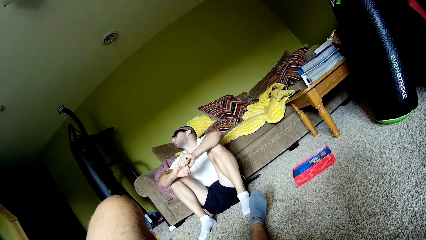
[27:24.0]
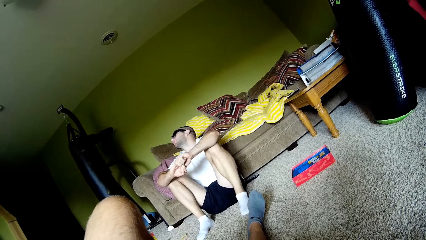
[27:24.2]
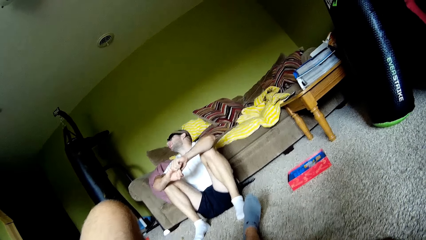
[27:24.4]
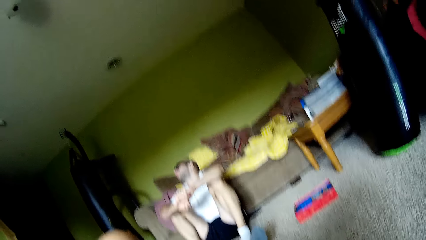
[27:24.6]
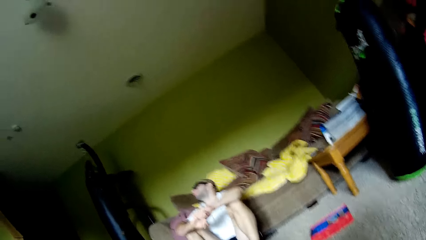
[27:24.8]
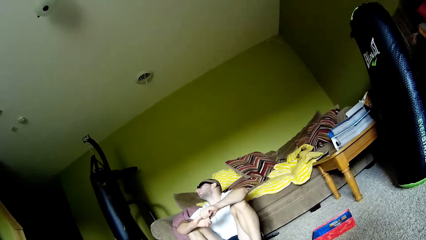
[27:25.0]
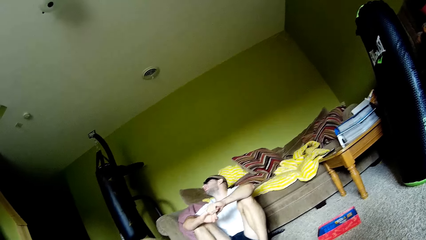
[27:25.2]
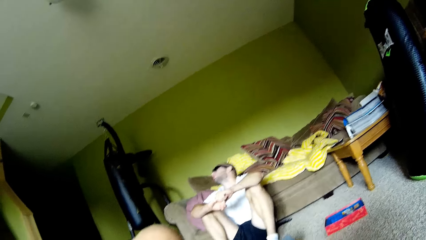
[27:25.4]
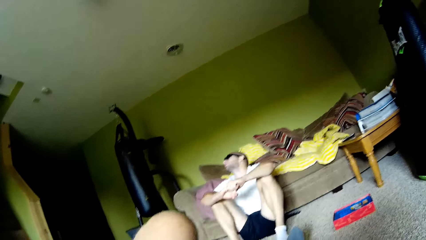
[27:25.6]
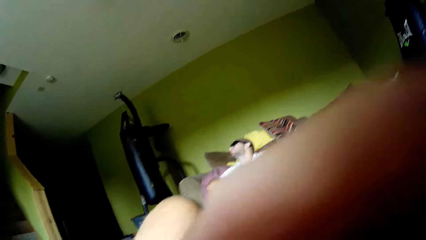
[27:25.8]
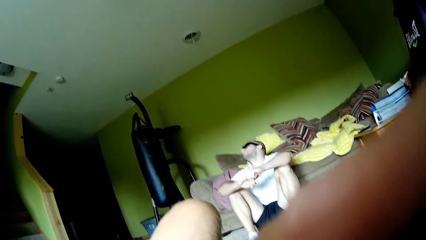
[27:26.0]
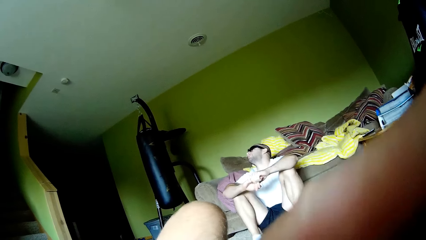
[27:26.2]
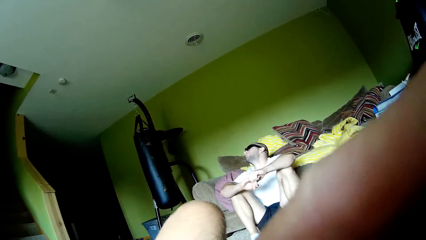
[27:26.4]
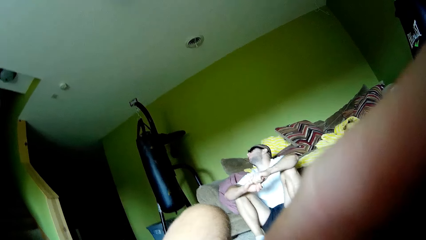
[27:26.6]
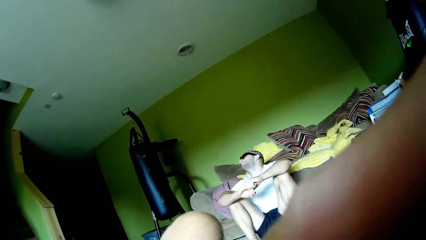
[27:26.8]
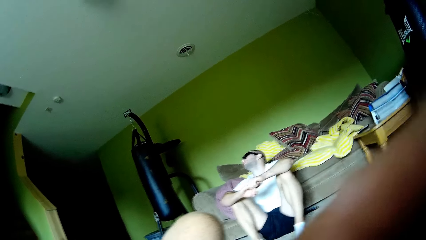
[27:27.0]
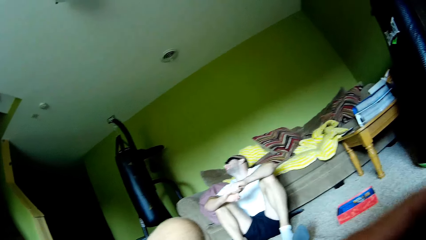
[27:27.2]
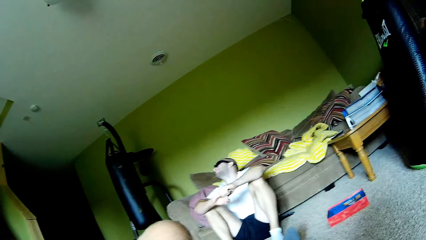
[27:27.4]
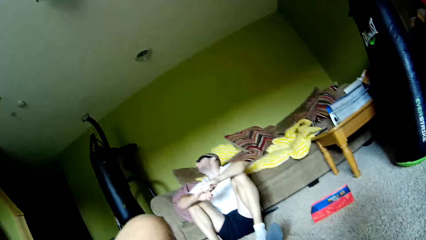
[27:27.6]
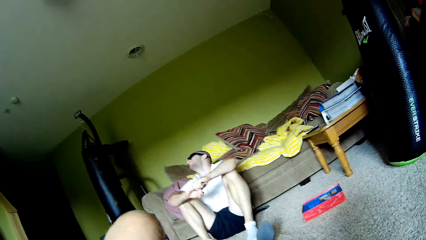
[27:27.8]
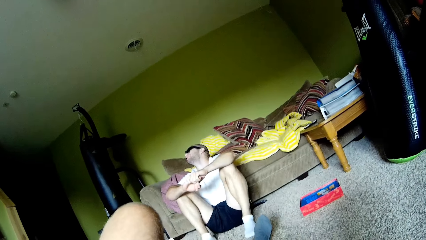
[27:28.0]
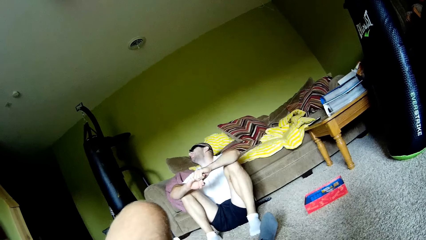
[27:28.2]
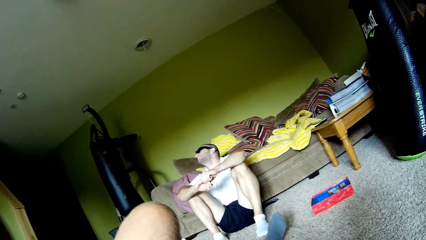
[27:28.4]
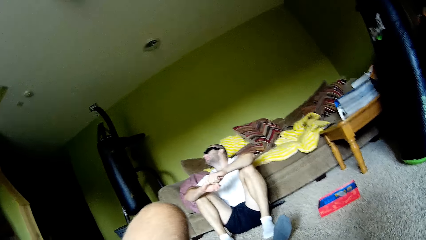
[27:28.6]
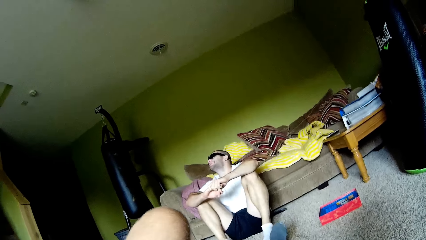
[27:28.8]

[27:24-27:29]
The camera wearer looks at a man.

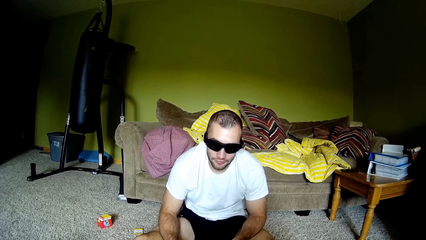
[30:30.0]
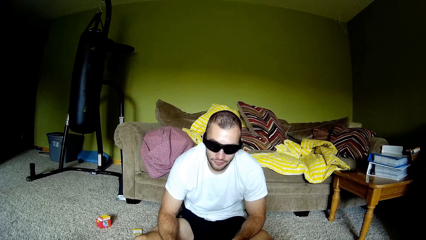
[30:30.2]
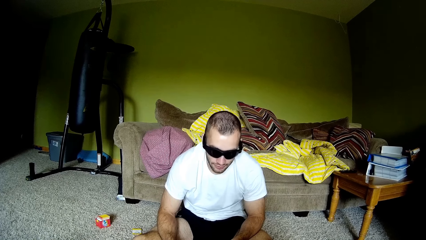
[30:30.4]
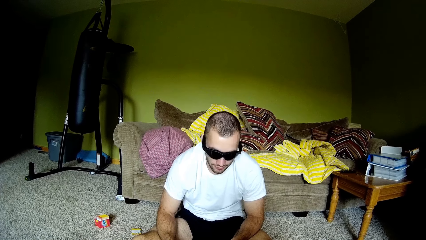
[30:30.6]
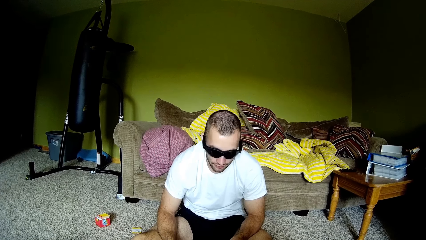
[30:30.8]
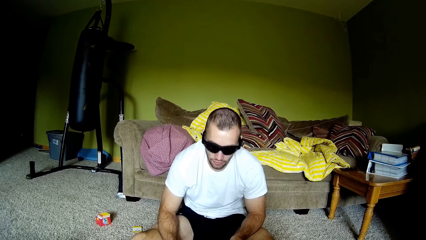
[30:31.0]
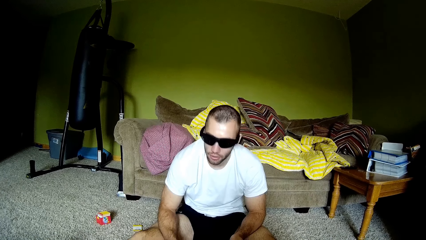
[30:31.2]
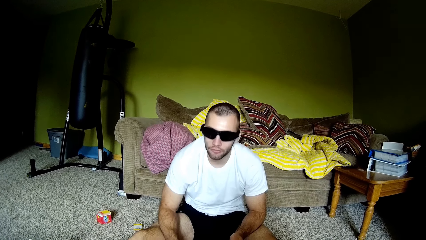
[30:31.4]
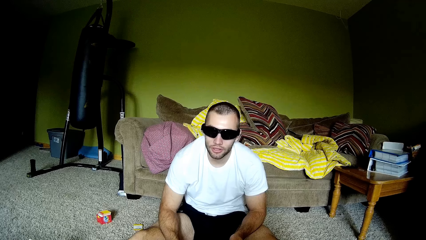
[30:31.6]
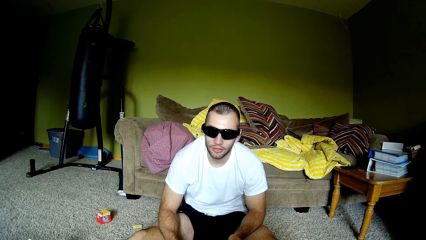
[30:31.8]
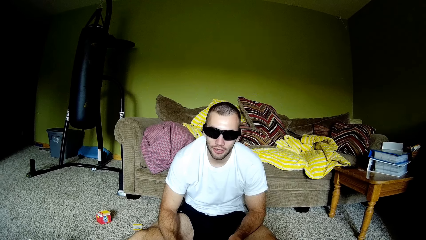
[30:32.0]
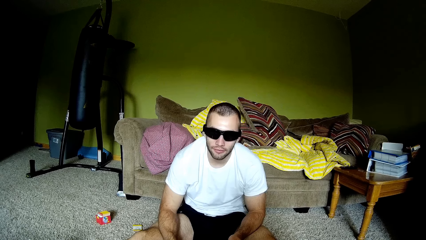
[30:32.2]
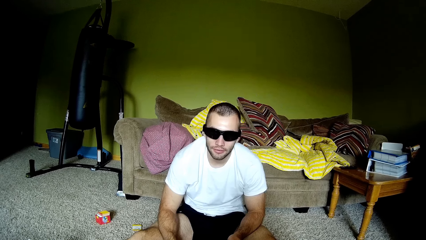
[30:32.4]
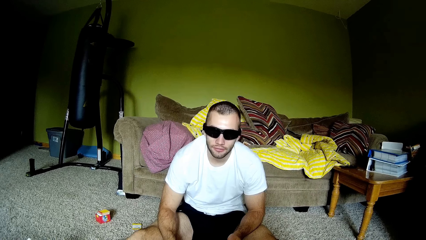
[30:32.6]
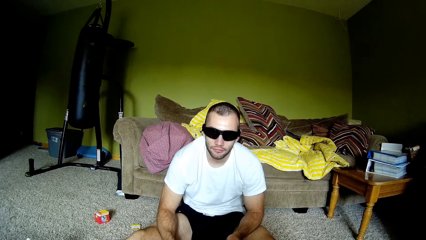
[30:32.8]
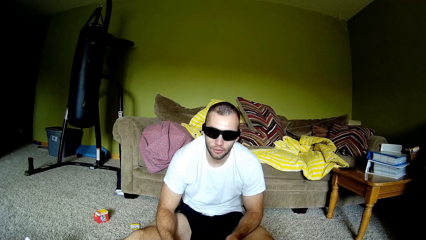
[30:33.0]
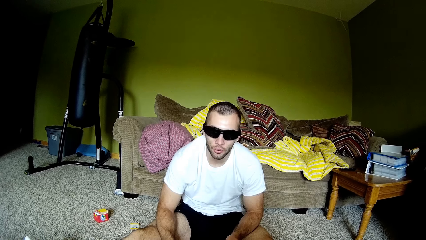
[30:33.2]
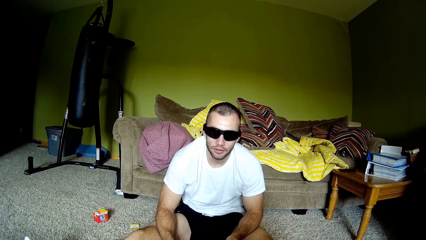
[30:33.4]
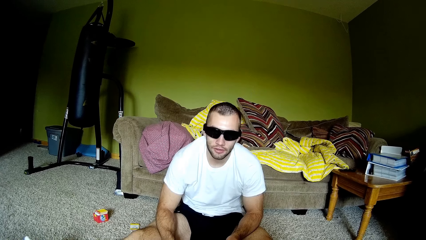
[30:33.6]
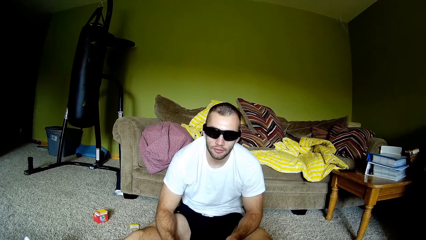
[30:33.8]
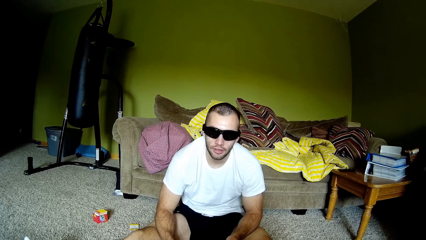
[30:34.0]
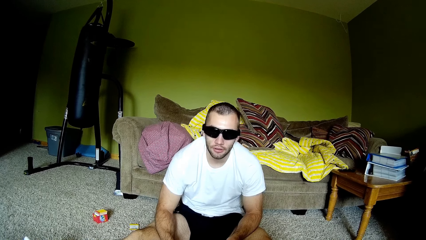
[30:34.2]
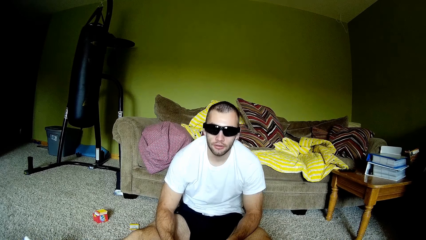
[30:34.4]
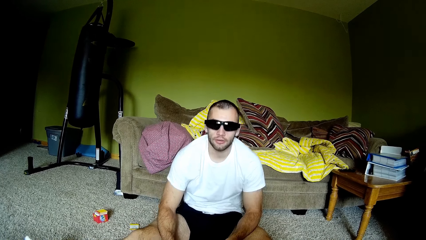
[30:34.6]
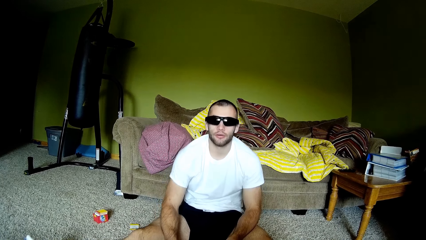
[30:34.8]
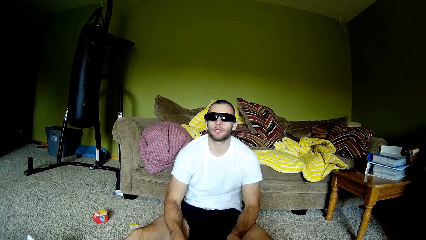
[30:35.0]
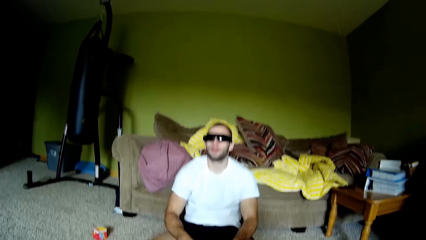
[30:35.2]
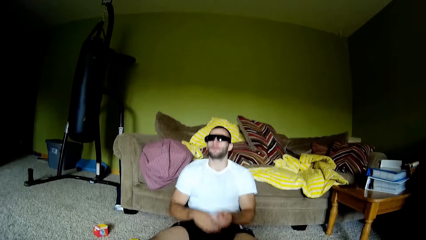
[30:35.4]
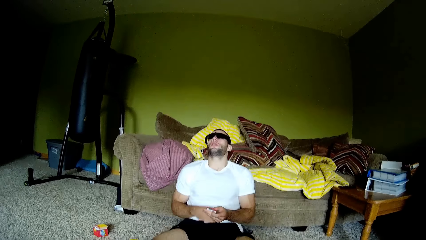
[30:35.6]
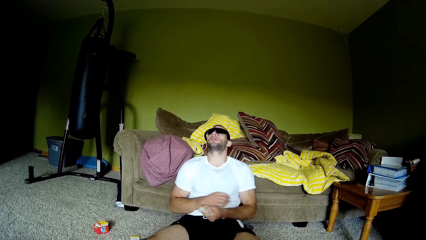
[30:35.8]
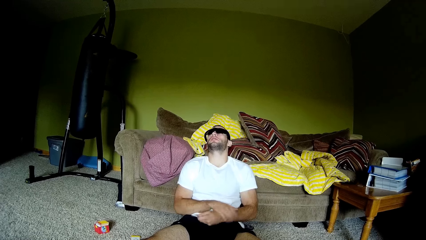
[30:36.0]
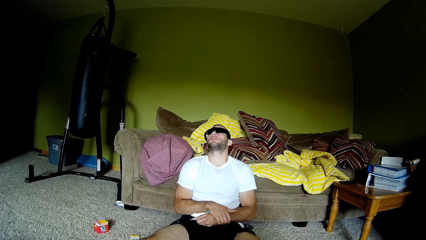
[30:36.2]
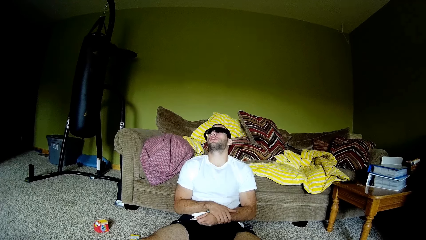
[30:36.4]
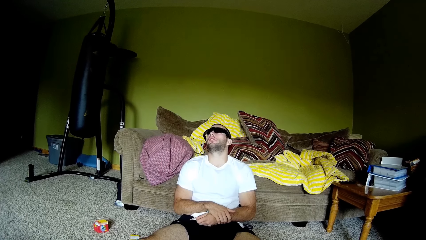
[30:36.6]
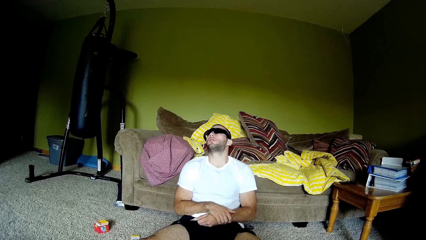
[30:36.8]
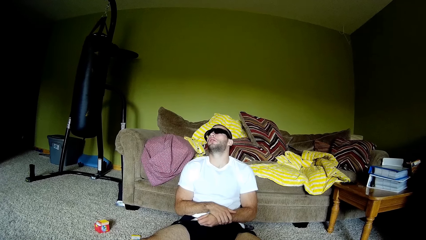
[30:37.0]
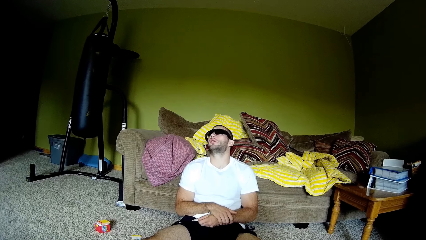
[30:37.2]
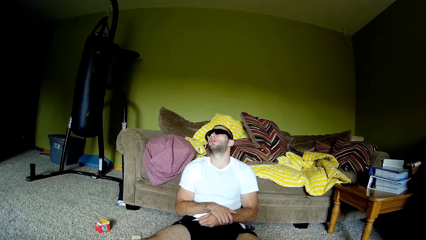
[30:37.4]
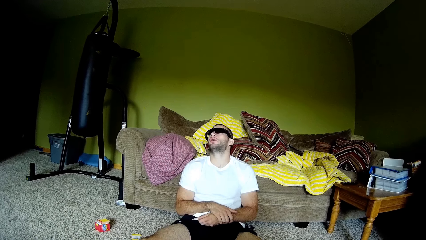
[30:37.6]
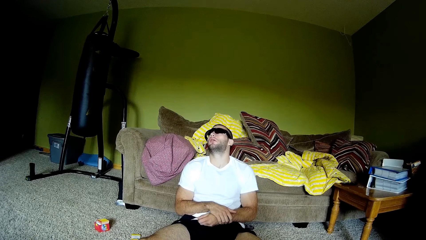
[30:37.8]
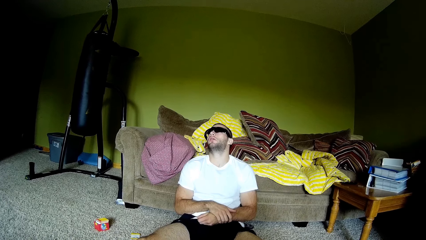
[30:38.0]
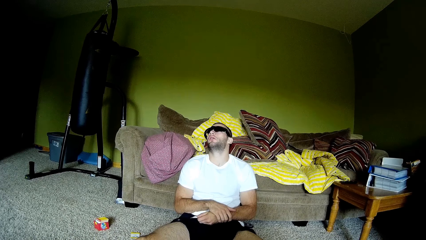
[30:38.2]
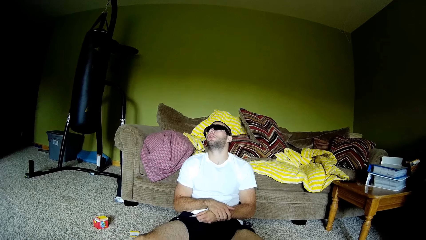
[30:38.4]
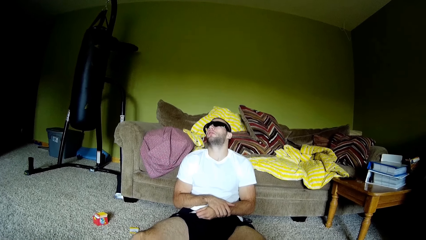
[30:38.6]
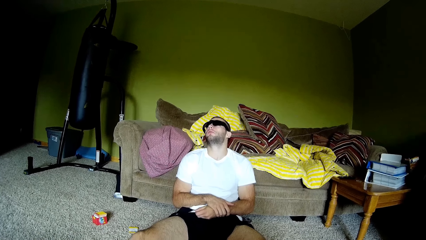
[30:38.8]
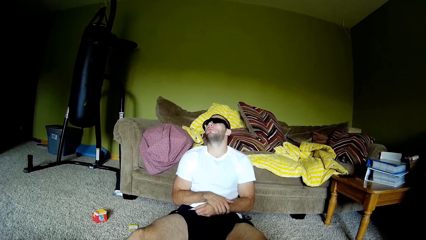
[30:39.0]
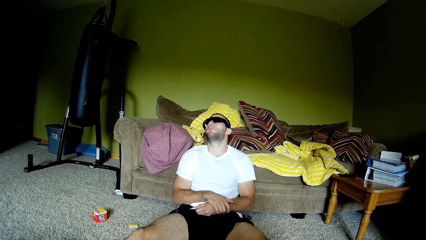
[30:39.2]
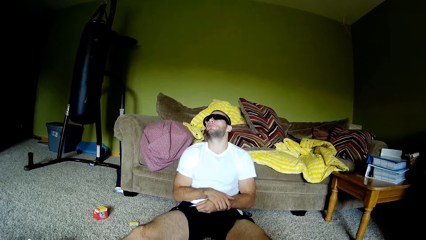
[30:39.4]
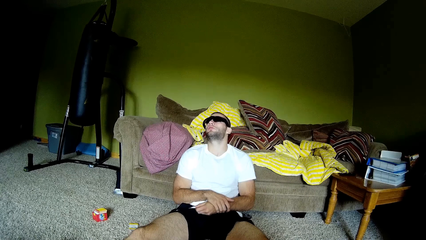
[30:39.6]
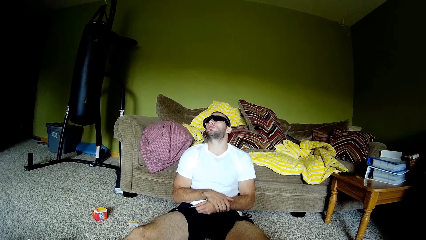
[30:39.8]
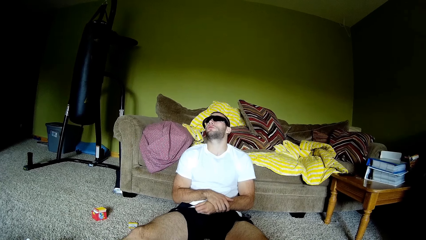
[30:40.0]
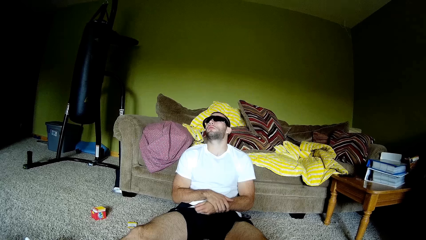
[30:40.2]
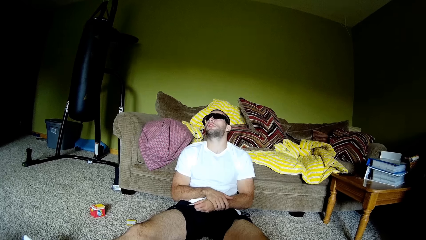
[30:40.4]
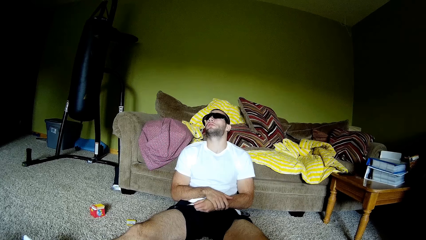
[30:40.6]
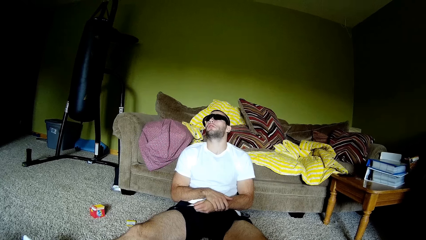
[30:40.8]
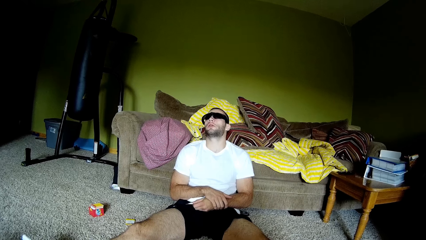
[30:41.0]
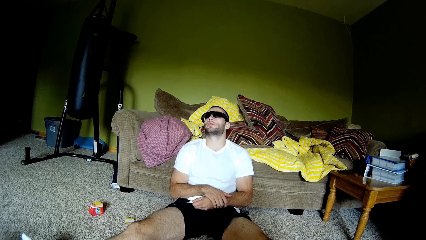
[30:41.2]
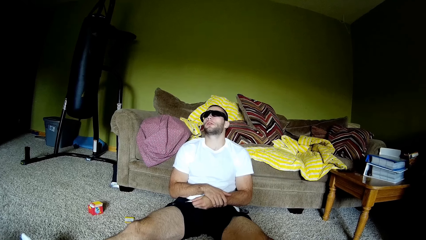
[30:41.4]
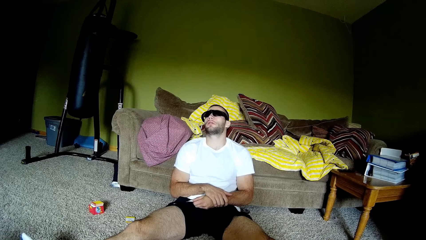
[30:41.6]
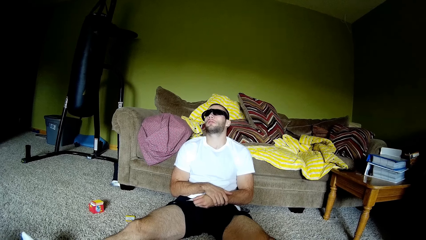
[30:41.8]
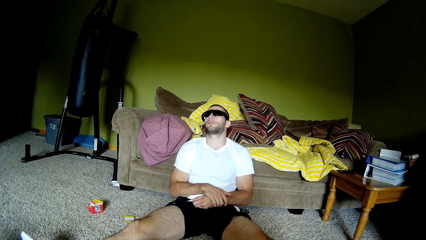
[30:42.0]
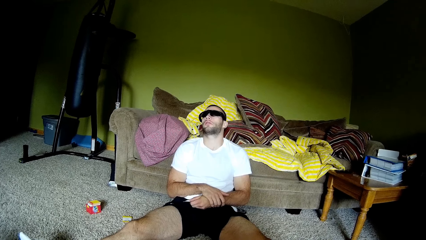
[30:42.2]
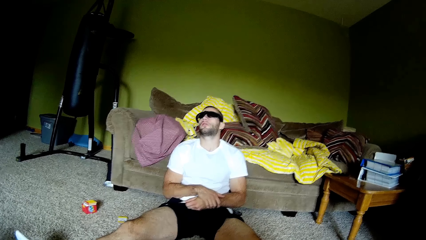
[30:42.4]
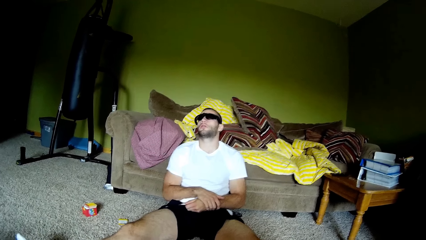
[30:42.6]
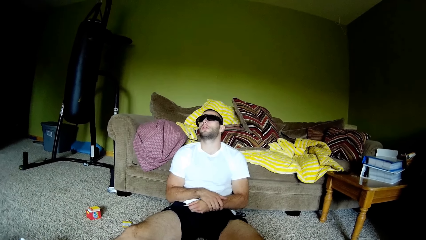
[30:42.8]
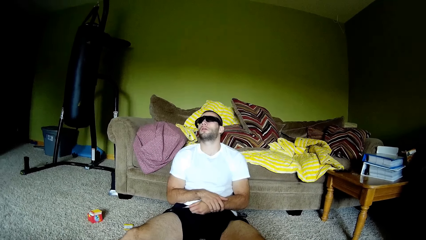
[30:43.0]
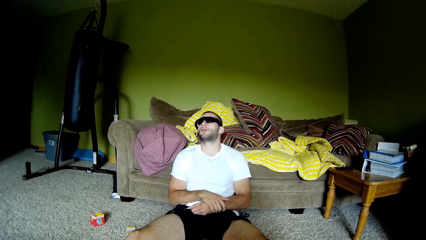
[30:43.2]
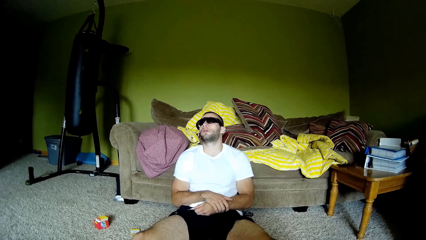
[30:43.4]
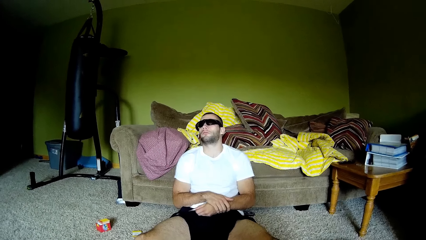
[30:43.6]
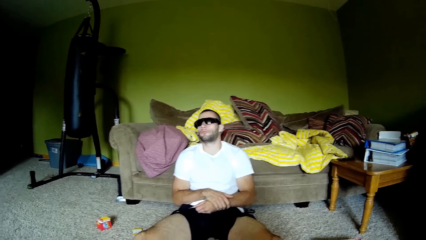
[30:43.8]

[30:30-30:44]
A man talks to the camera wearer. The man moves backwards and interacts with the camera wearer. The camera wearer talks to the man. The man talks to the camera wearer.
